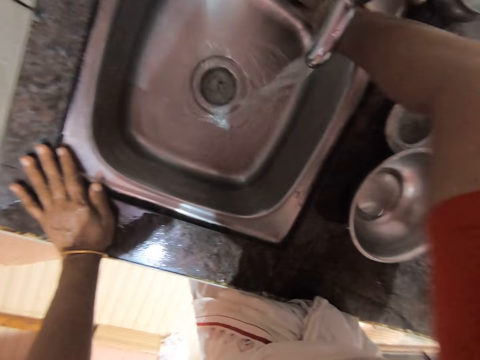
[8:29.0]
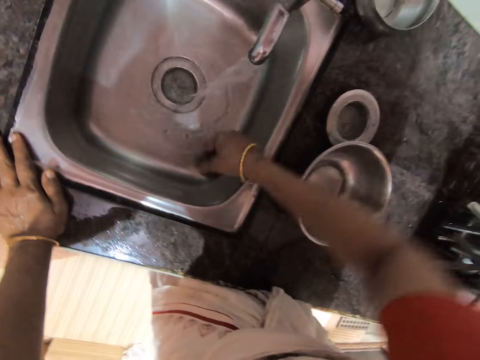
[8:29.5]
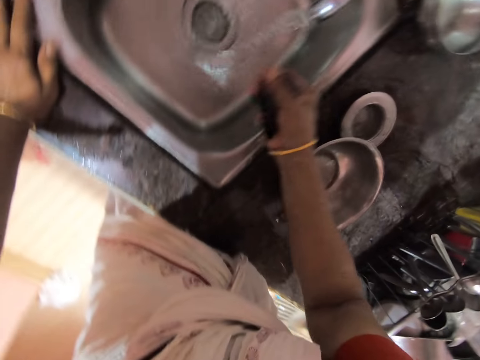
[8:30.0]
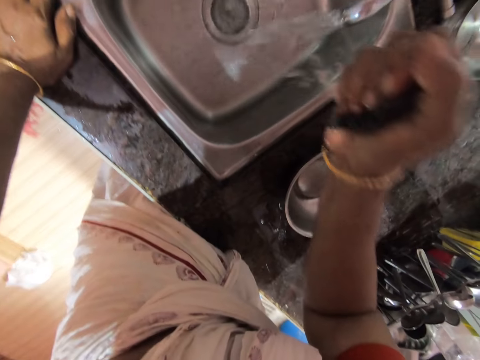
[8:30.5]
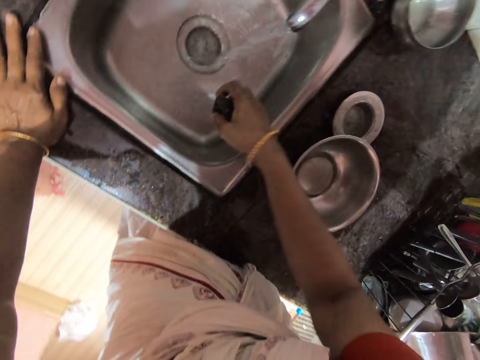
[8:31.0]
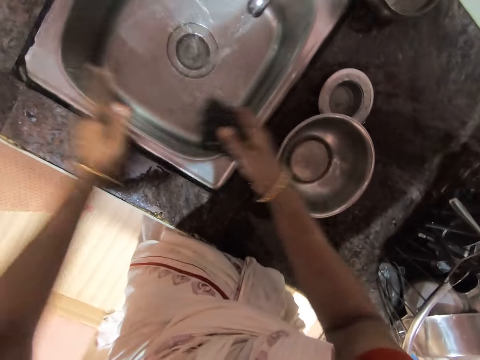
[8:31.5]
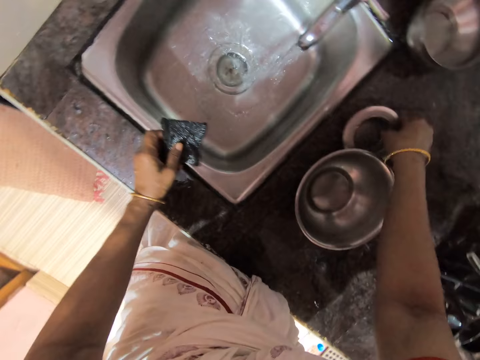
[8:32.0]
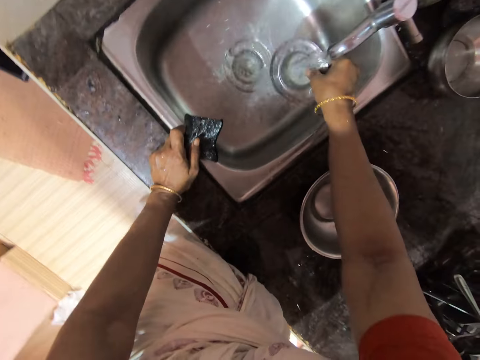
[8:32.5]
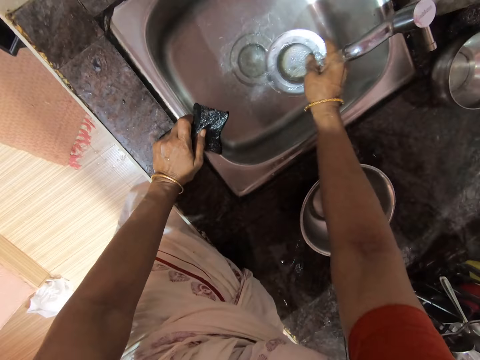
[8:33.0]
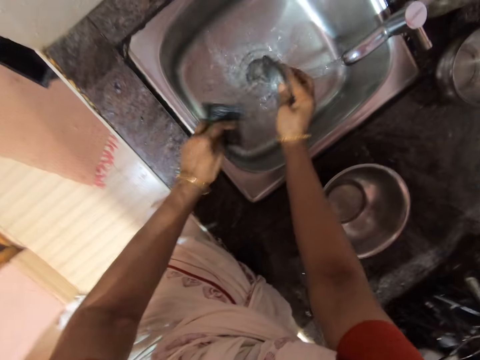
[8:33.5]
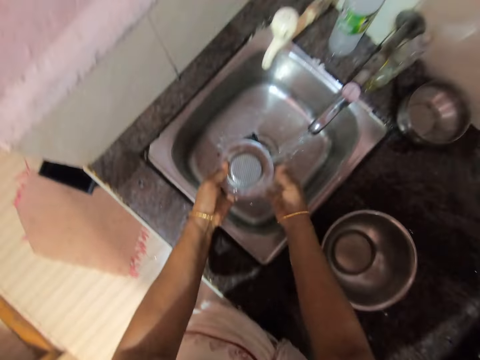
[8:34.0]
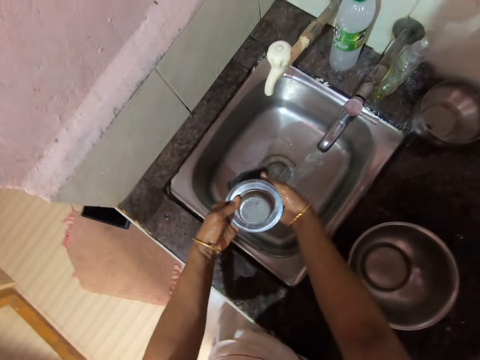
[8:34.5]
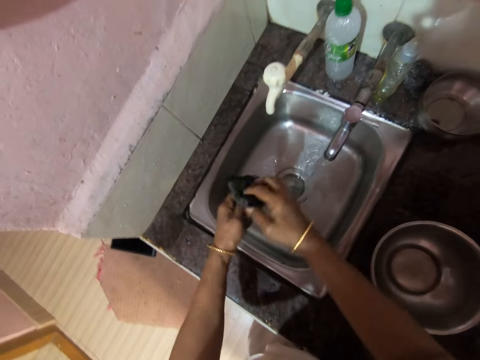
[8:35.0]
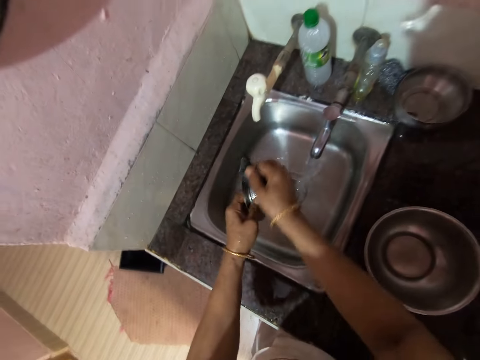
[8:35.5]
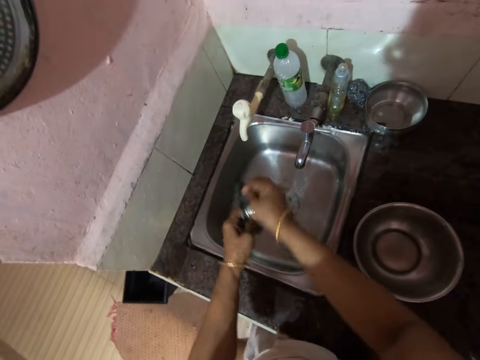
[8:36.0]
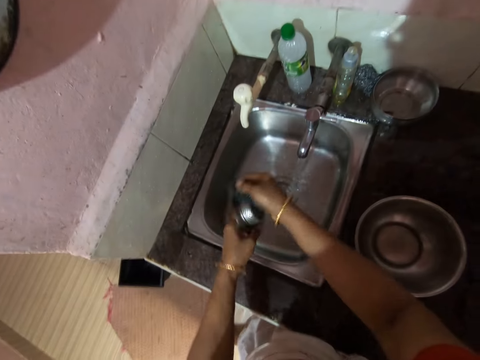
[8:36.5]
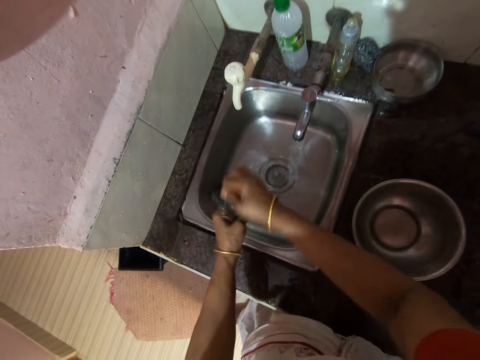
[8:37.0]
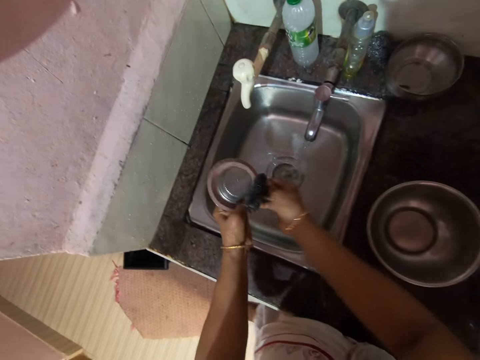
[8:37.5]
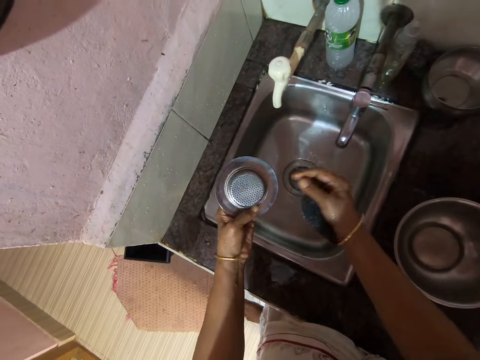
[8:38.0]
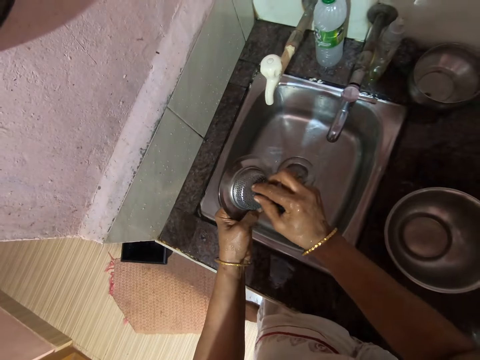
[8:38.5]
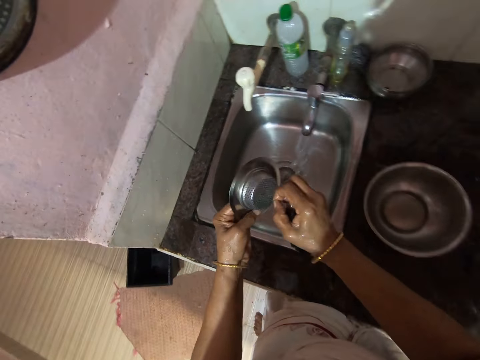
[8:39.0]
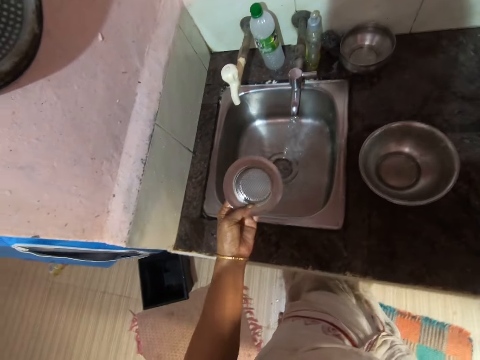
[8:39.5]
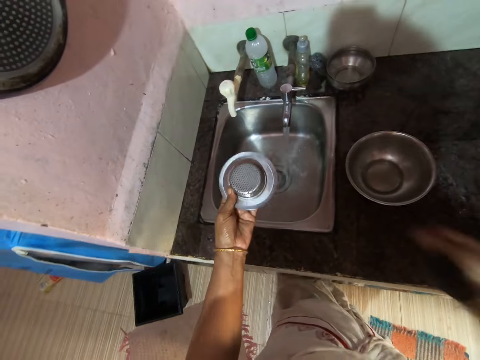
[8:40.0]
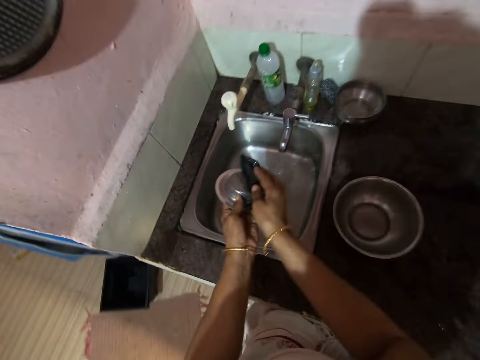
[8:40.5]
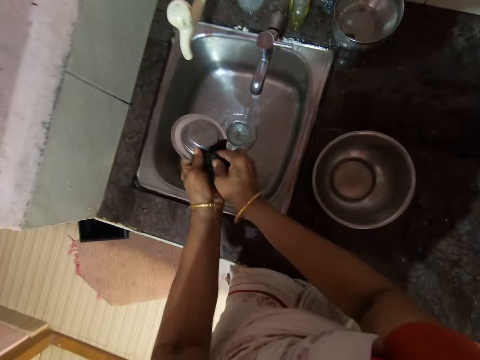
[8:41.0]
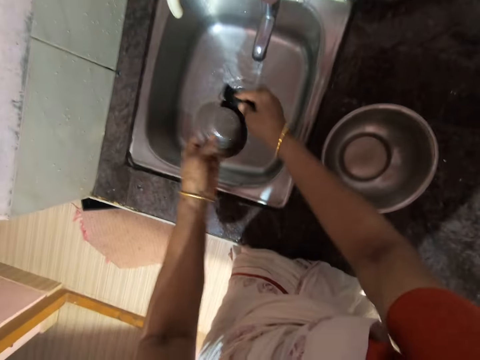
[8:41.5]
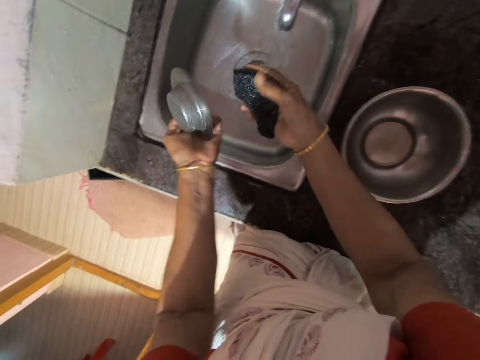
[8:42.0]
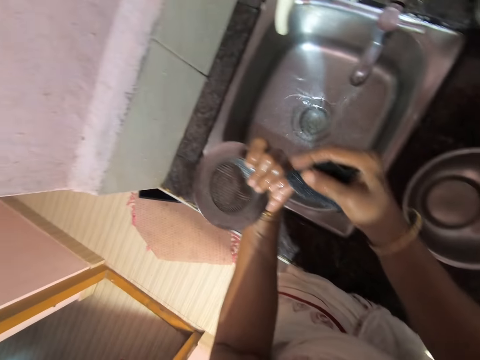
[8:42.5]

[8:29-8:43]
The camera wearer squeezes out water from the washing sponge with the right hand. They pick up the sink basin waste unit or gasket. They rinse the sink basin waste unit. They wash the sink basin waste unit. They remove dirt on the sink basin waste unit. They wash the sink basin waste unit. They look at the gasket.

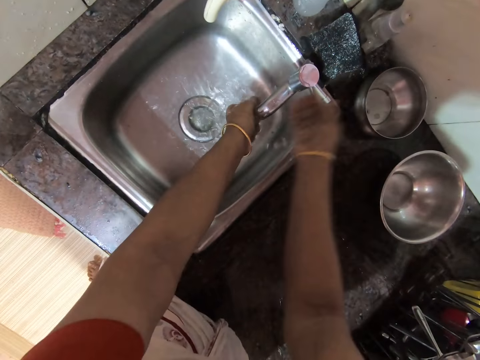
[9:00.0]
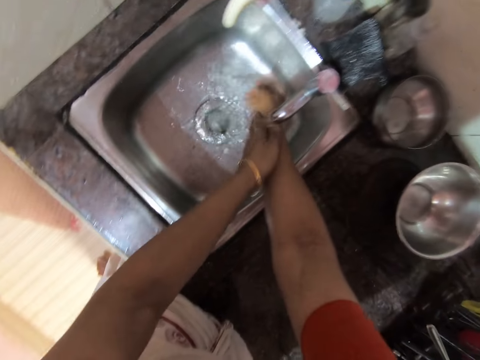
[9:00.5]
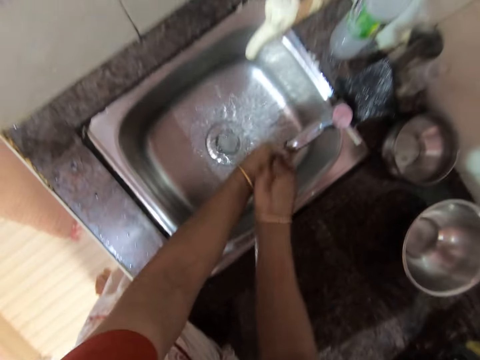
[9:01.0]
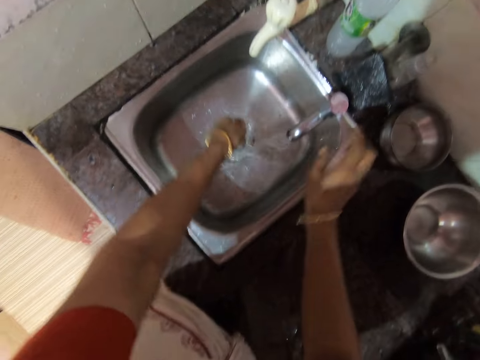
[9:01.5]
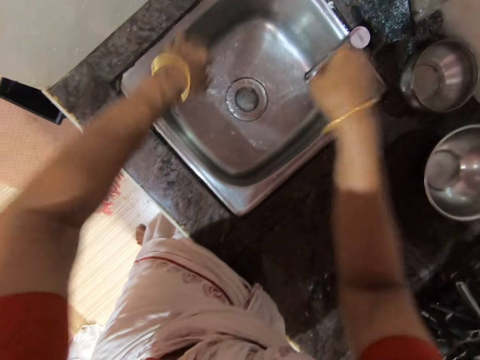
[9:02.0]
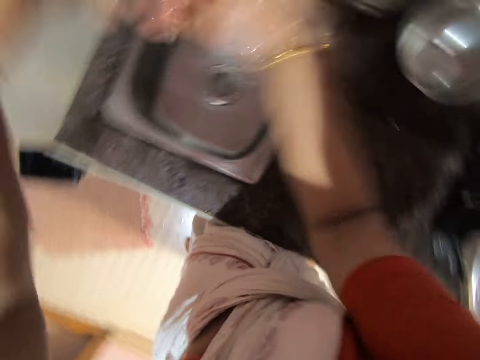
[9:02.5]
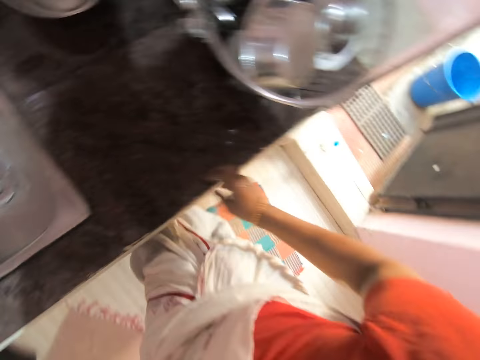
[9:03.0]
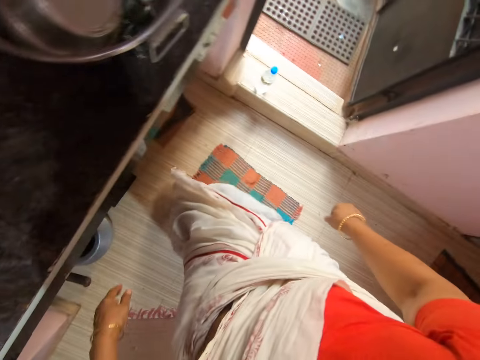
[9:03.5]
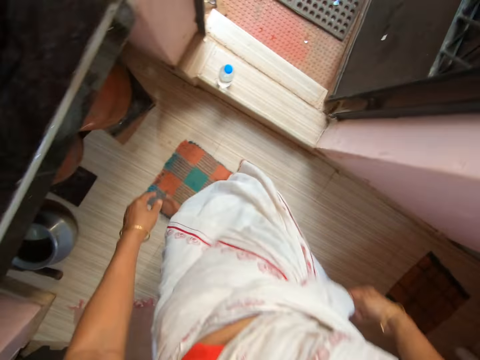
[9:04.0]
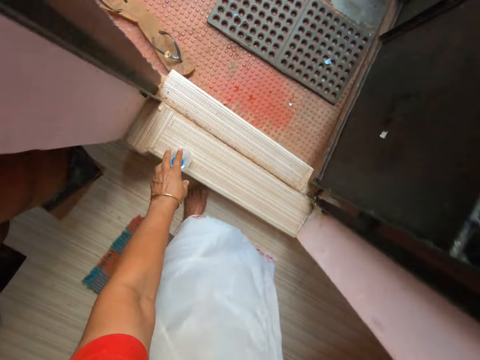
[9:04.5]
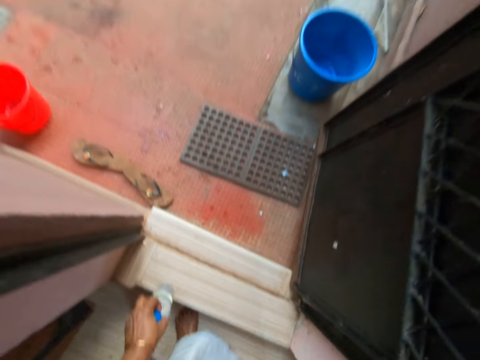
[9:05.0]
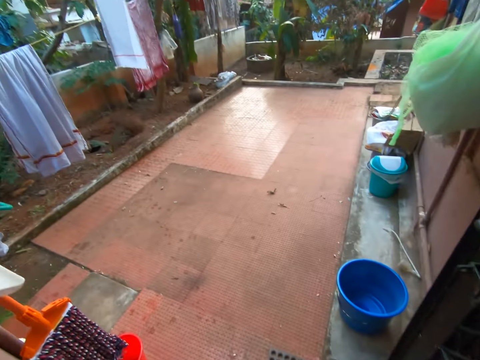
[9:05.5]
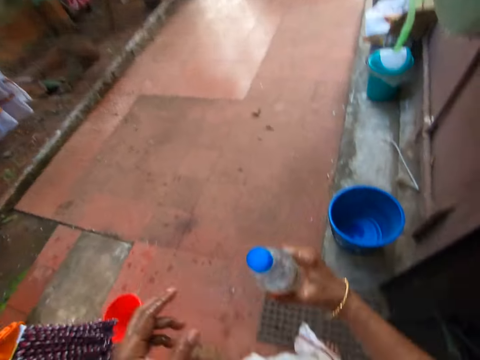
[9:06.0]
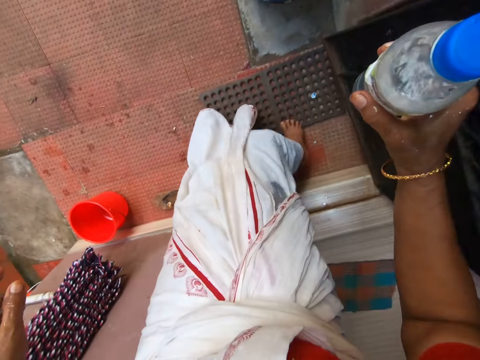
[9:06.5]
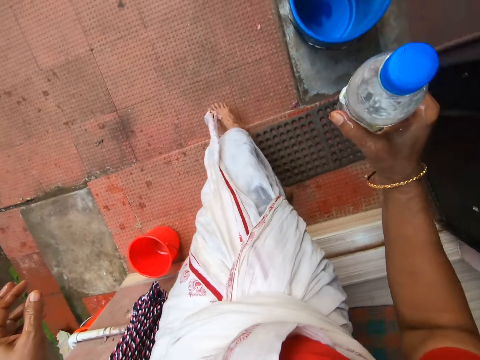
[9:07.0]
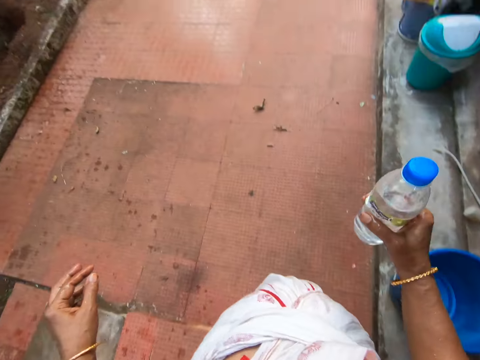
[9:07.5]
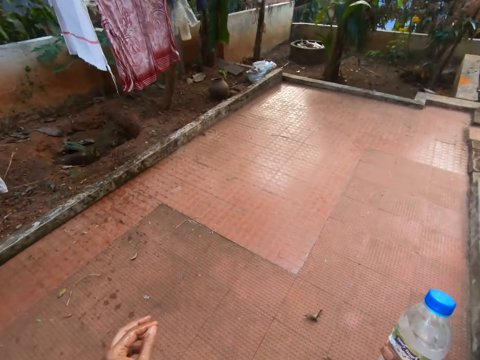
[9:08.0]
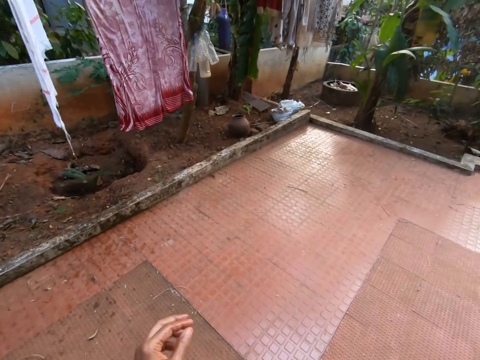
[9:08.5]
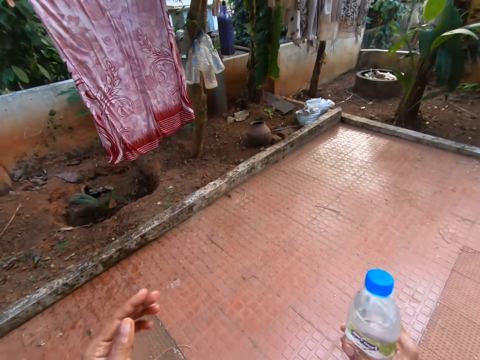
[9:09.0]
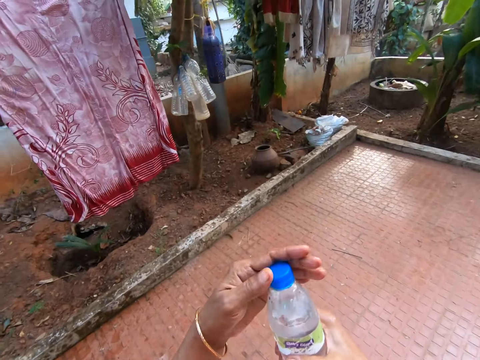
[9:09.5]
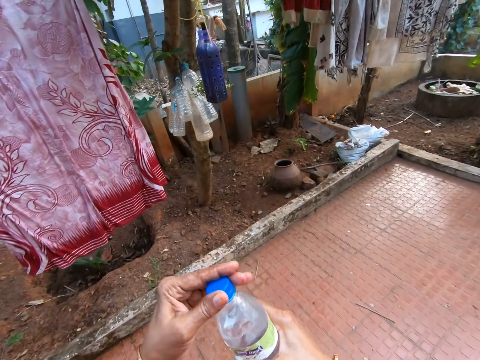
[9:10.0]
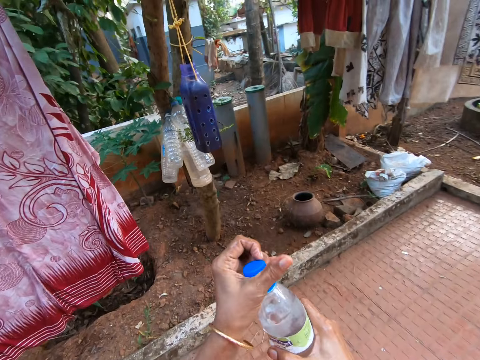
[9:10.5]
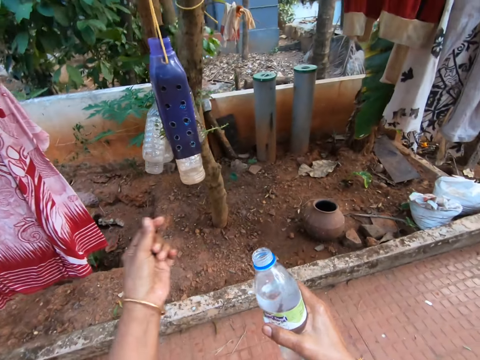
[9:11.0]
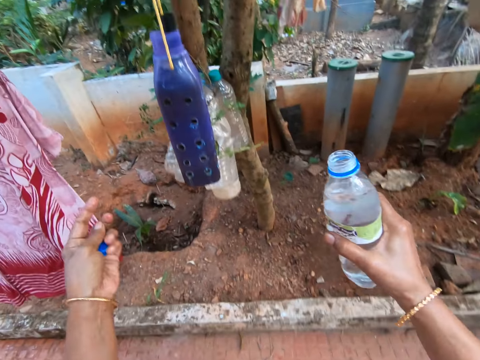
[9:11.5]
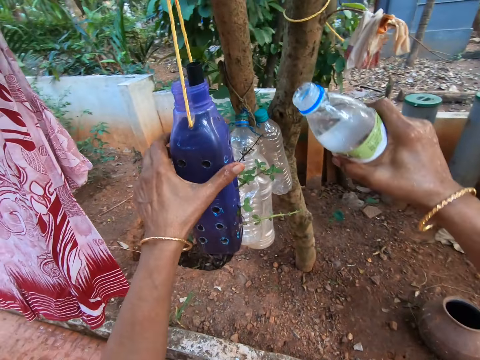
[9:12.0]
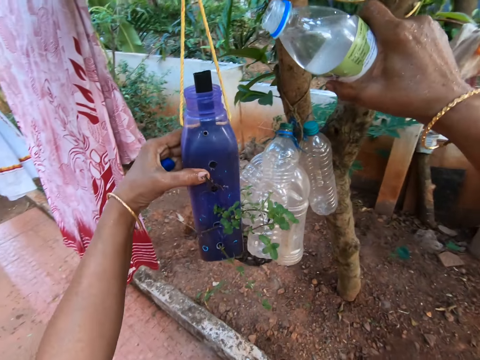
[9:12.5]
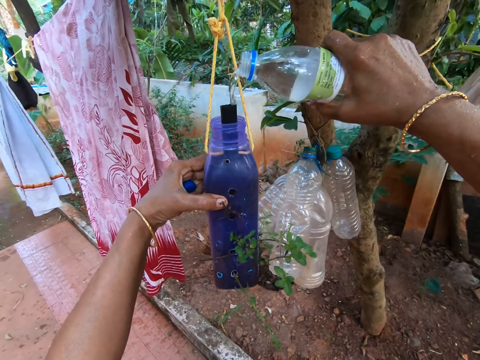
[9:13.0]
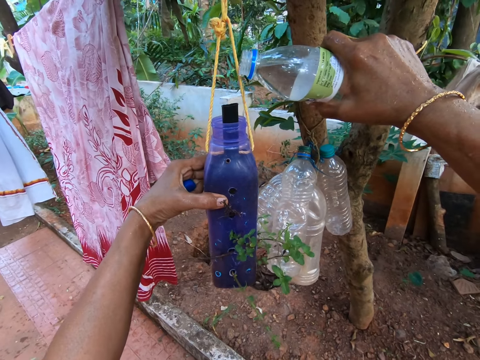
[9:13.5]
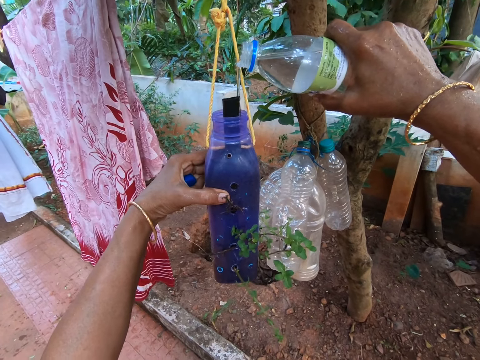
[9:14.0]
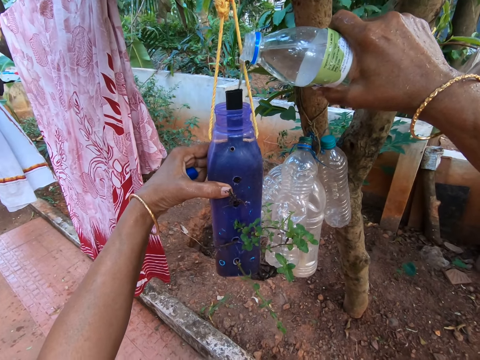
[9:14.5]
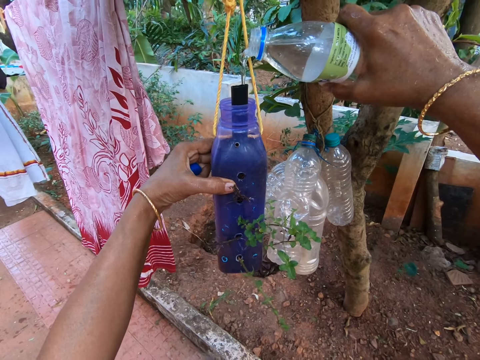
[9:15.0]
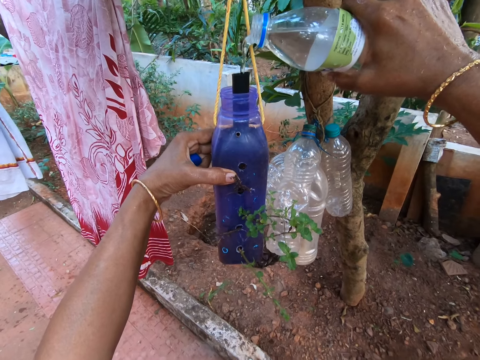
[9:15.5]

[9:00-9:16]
The camera wearer washes his hands. He closes the tap. He shakes his hands. He turns right. He walks forward. He picks up the bottle of something on the floor. He walks around the compound. He opens the bottle of something. He adjusts the lid of the bottle. He turns left. He holds the bottle of something. He pours water into the plant can. He puts water in the bottle of something.
